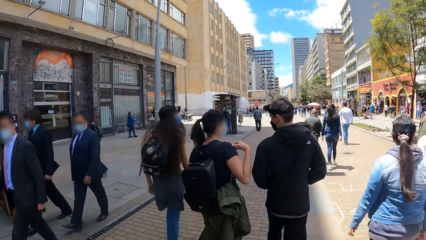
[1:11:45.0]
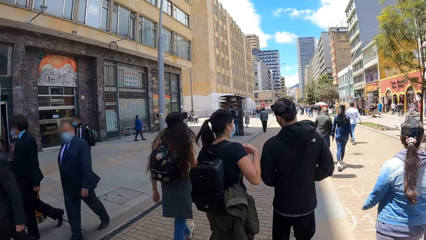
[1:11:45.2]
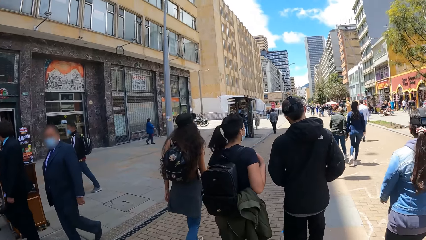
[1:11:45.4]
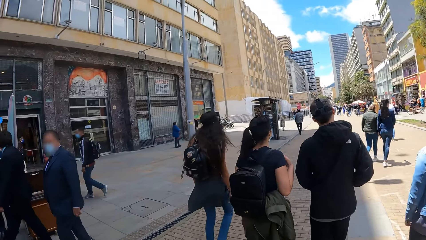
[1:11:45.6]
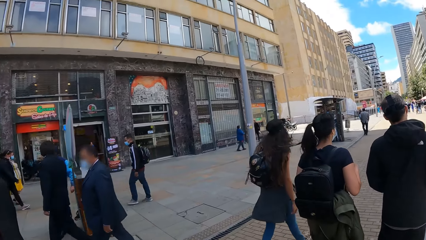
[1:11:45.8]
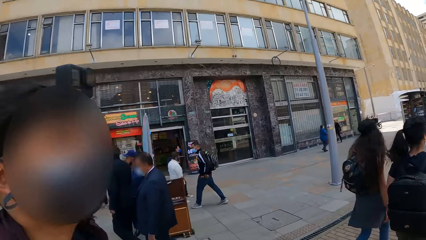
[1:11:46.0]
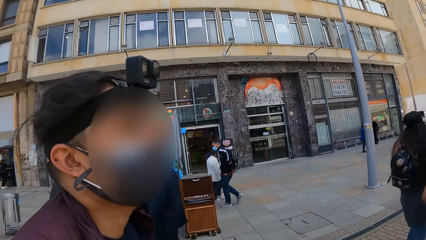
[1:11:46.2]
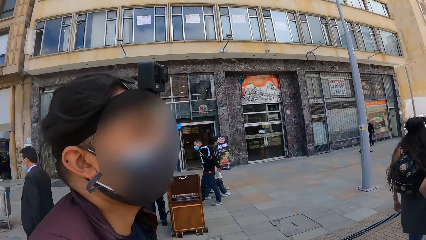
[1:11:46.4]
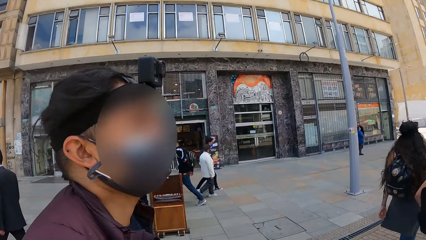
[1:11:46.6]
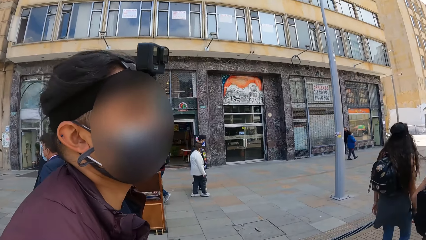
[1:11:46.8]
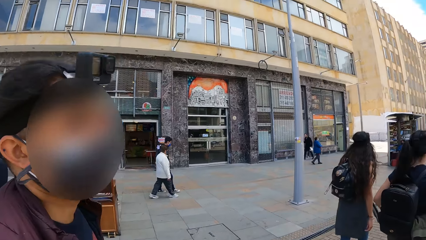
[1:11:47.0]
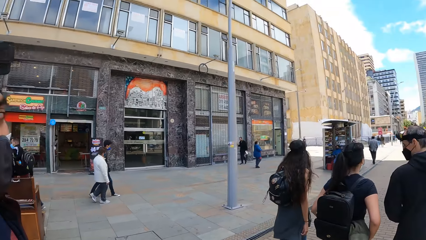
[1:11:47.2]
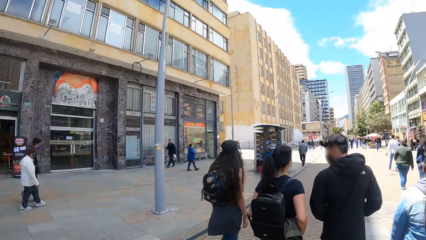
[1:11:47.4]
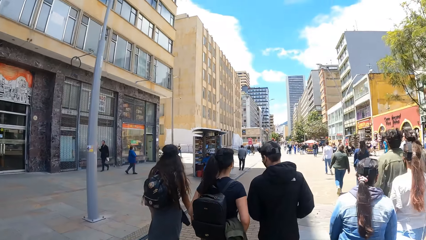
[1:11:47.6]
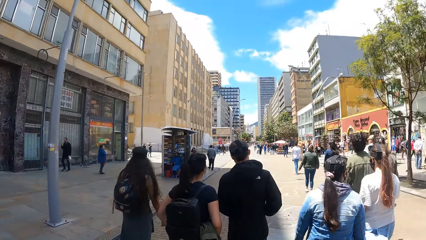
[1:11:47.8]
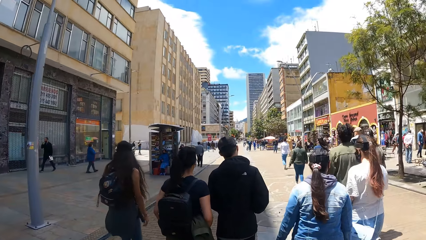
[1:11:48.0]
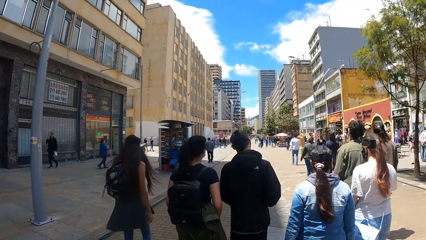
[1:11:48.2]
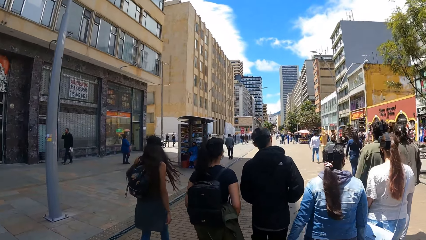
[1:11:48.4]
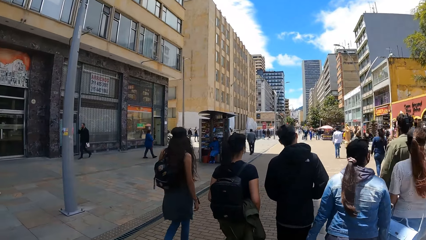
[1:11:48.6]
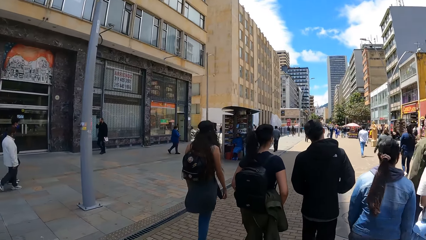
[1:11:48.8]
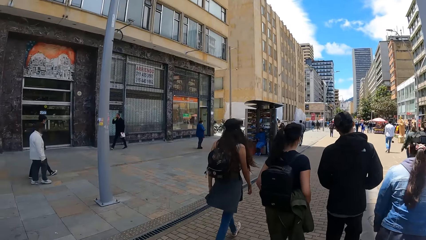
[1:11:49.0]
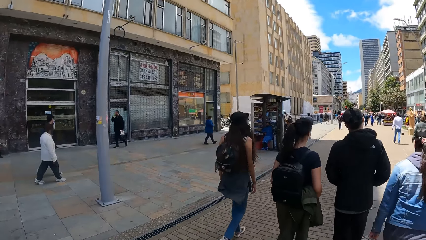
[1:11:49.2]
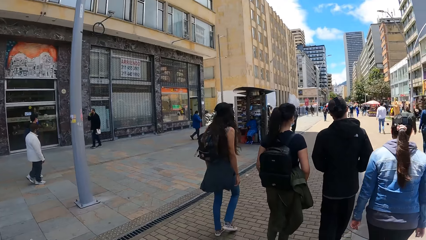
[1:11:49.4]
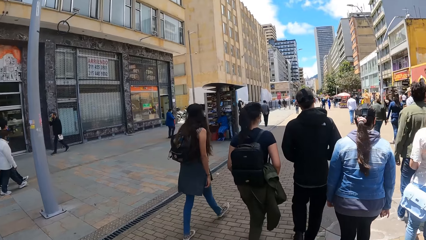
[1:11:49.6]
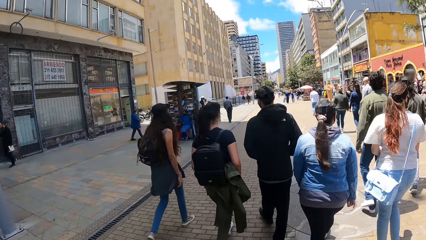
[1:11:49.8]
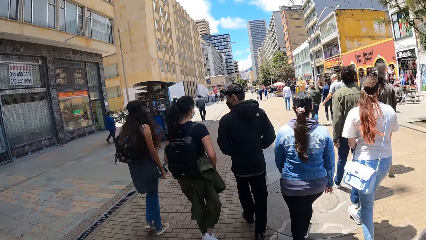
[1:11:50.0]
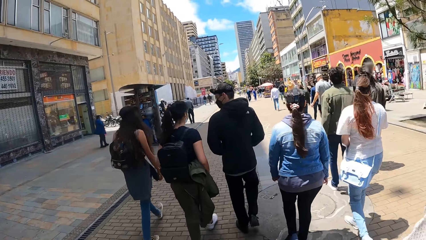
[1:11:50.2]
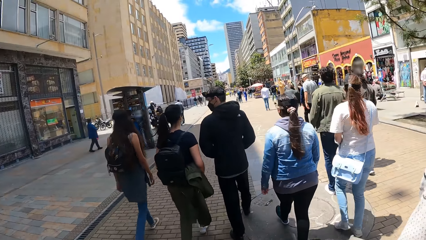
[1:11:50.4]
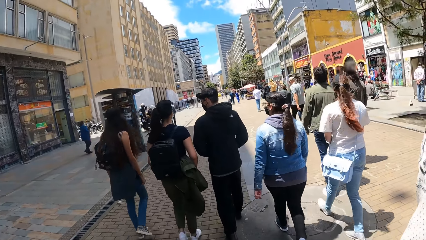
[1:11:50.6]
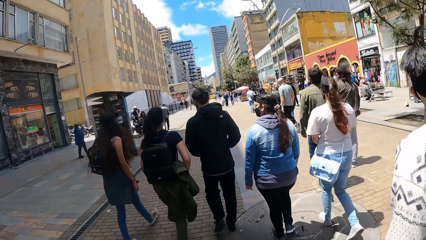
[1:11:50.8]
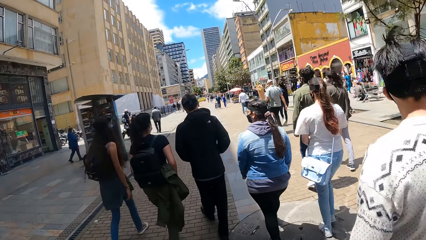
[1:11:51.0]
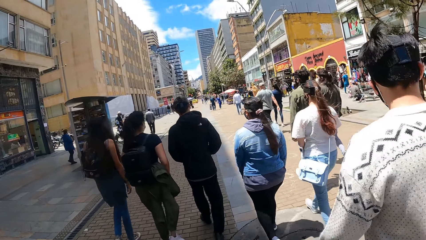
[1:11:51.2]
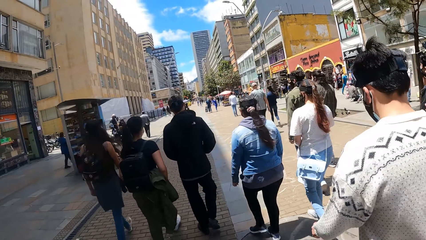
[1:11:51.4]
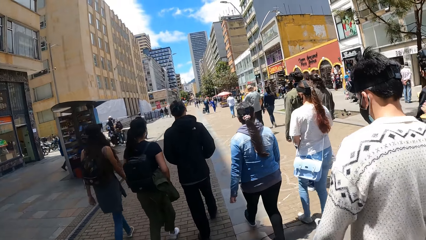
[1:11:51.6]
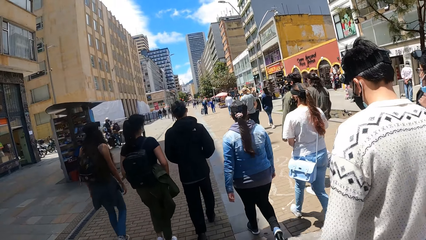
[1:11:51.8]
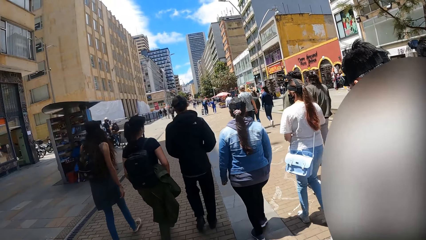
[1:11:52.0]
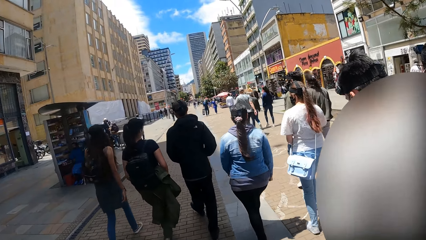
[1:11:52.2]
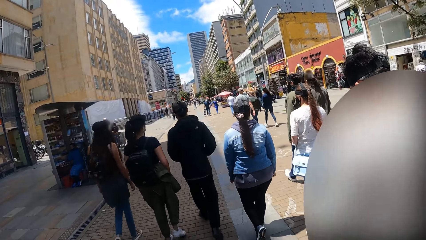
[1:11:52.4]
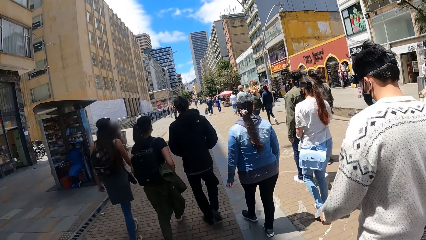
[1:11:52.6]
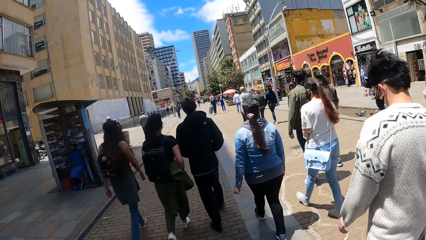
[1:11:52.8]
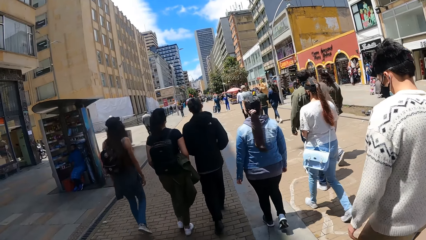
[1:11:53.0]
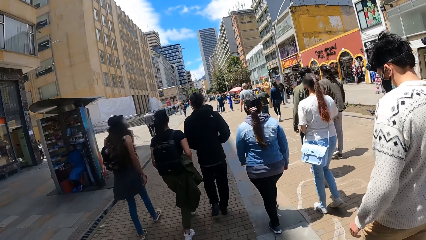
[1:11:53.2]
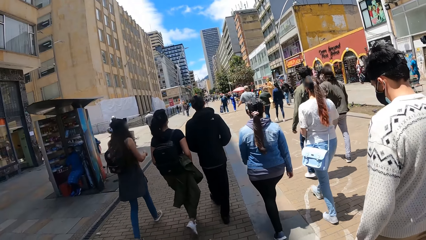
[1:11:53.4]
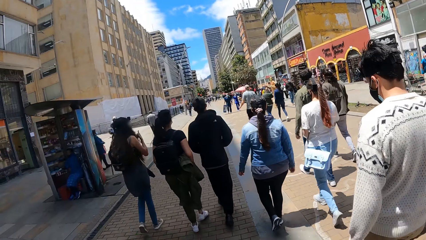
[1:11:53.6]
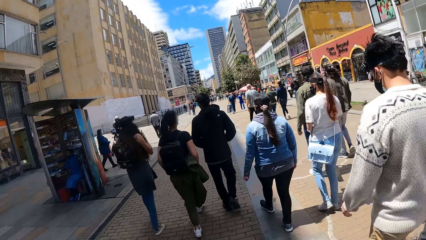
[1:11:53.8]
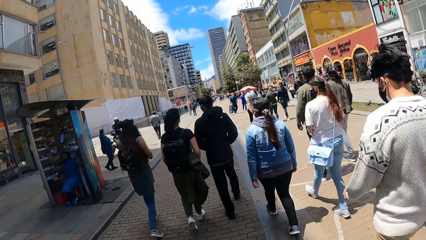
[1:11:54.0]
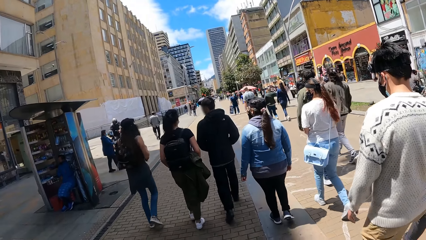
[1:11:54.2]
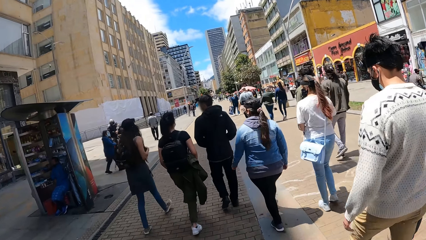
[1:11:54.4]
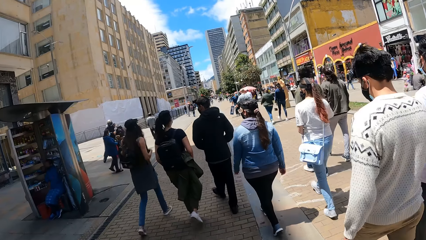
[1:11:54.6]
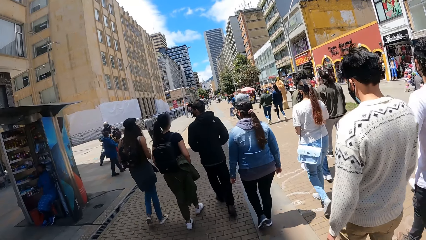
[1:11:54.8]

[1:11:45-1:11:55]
The camera wearer interacts with a man. They walk in a crowded place.

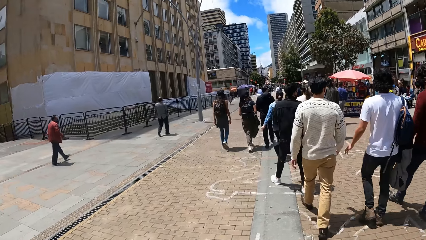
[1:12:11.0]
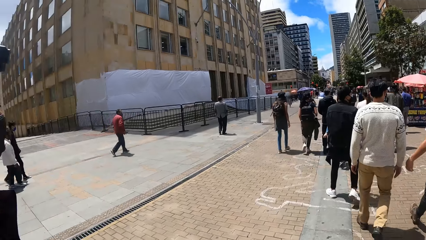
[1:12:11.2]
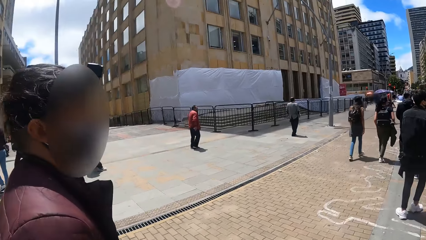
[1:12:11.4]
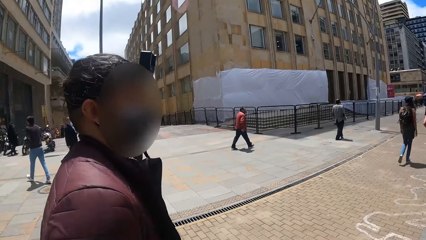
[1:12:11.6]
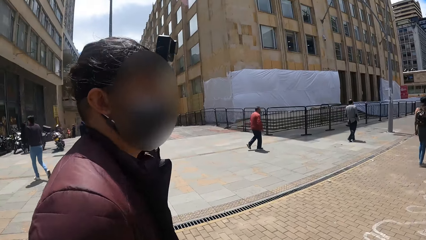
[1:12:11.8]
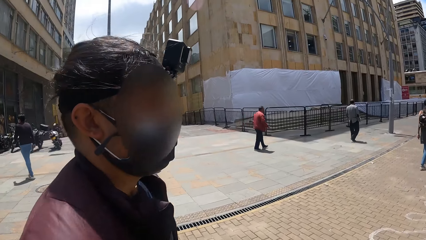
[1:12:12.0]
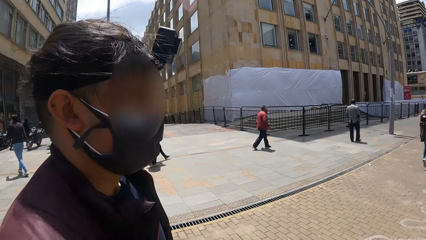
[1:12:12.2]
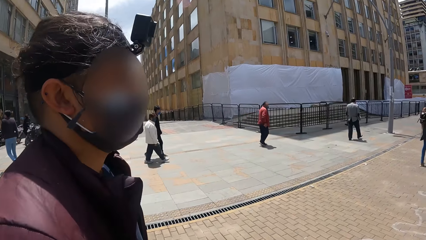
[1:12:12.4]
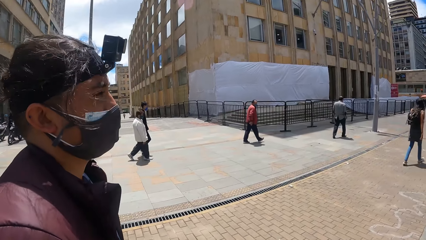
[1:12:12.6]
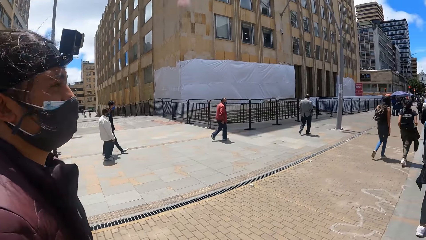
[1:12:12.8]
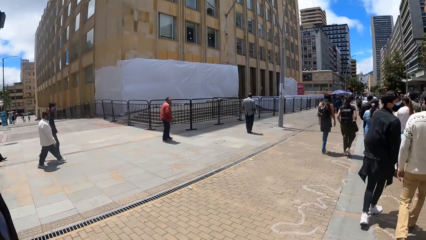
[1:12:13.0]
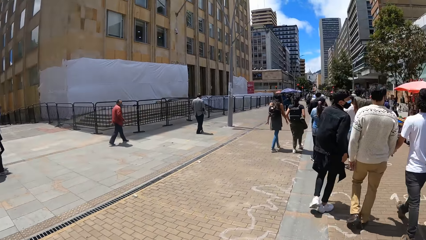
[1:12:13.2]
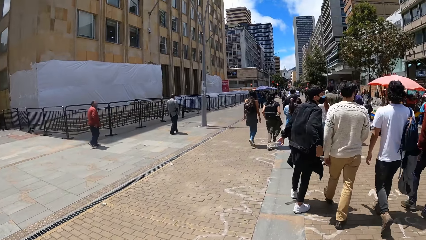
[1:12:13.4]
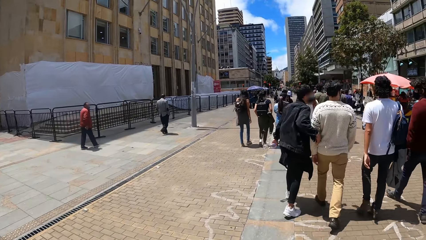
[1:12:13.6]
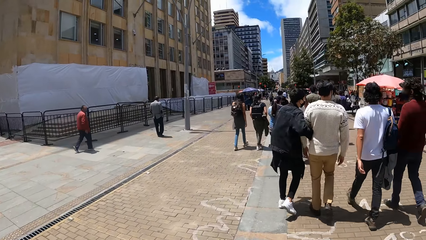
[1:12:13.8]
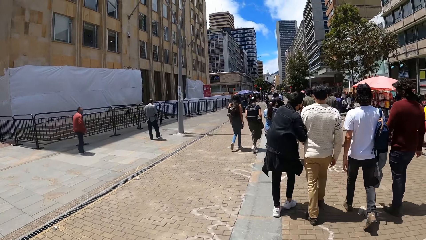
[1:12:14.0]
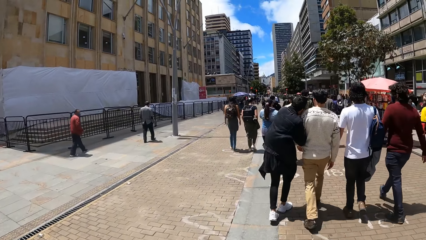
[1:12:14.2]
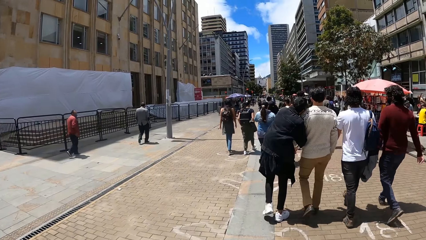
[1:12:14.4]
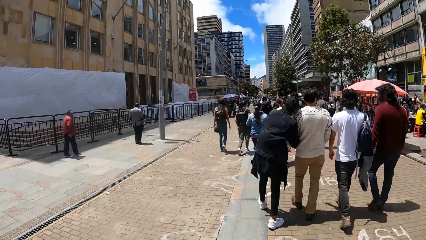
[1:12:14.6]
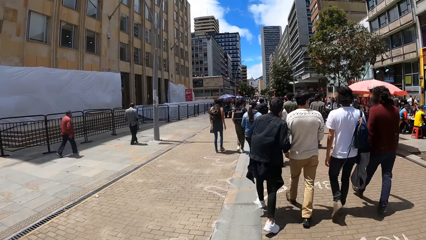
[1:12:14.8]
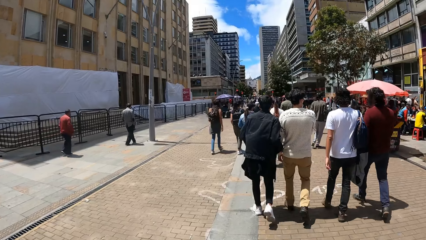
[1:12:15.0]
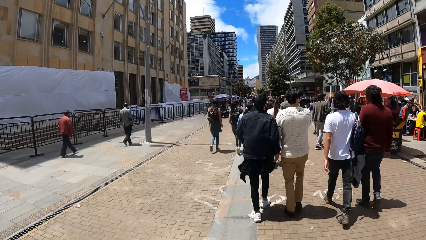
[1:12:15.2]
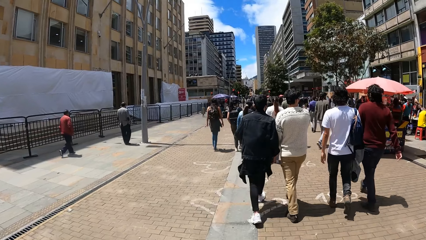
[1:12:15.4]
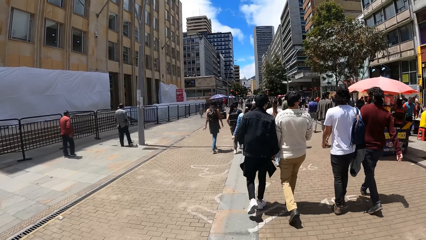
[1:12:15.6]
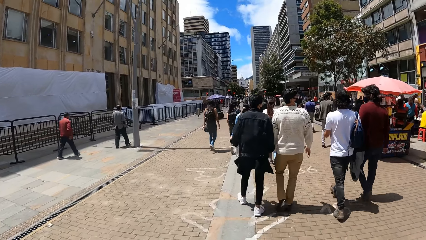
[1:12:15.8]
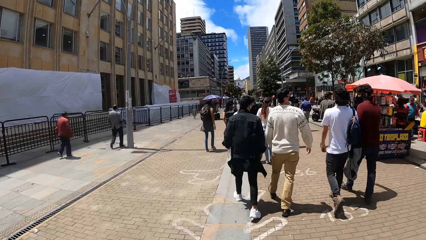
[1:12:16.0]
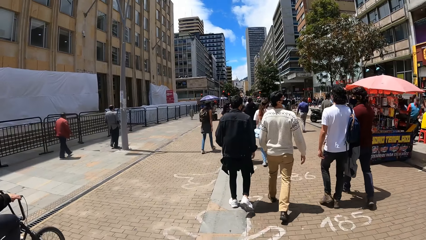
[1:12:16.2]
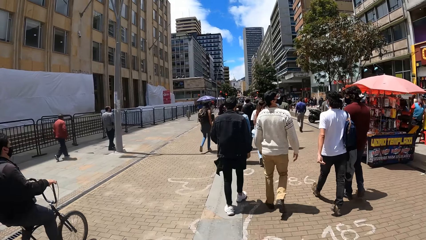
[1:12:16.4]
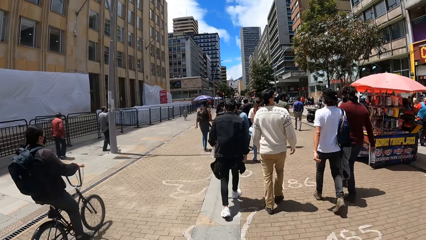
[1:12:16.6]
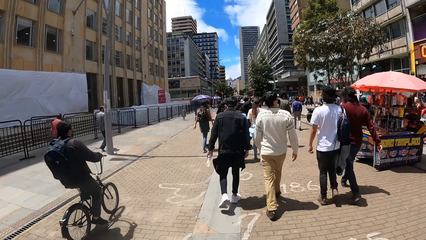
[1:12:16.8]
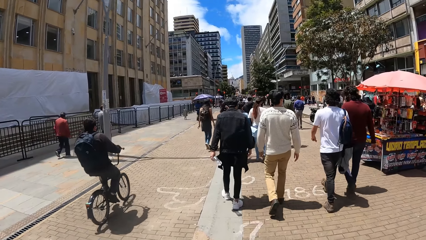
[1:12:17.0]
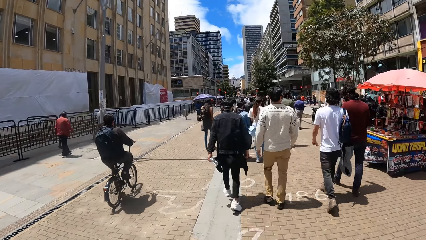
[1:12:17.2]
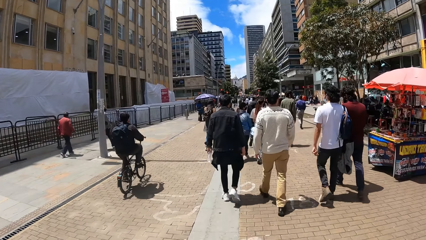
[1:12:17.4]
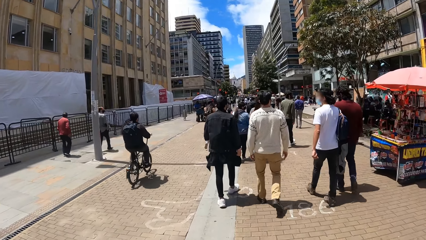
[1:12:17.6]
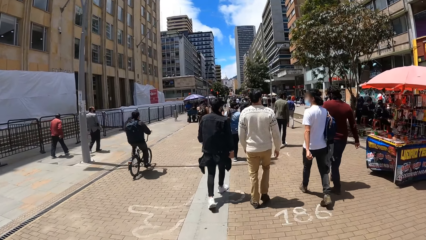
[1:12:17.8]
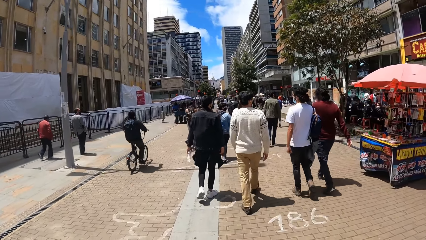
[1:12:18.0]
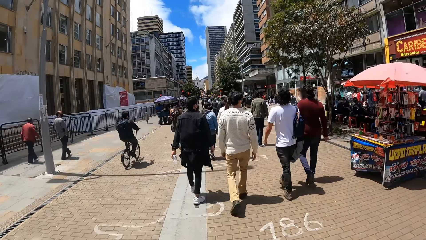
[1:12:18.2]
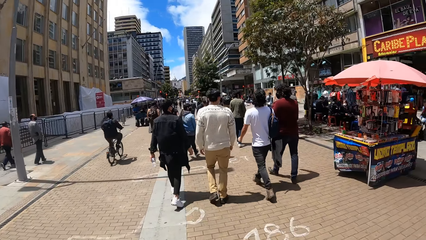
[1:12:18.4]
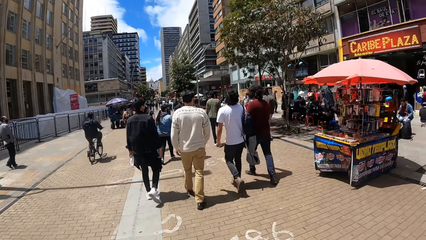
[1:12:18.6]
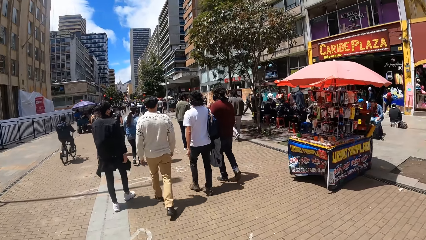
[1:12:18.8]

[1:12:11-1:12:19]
The camera wearer interacts with a man.
